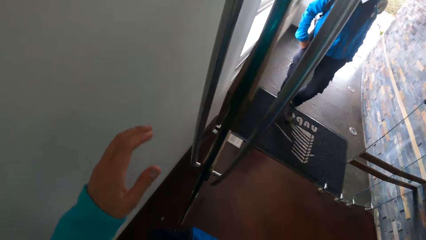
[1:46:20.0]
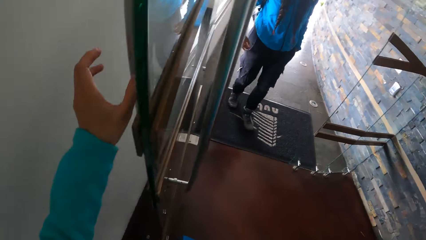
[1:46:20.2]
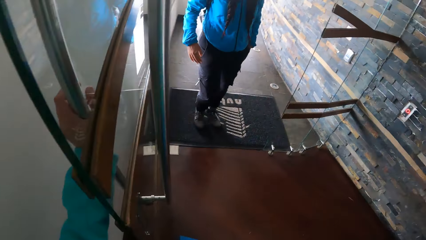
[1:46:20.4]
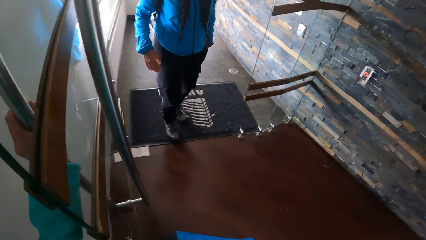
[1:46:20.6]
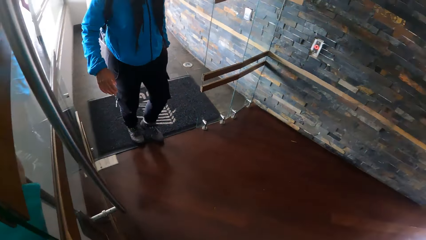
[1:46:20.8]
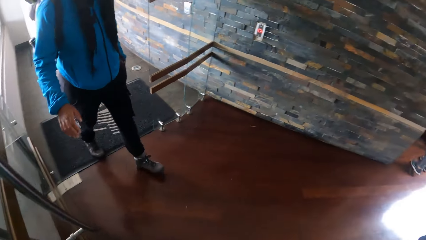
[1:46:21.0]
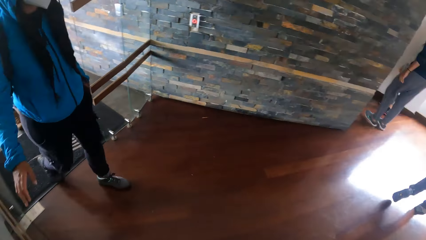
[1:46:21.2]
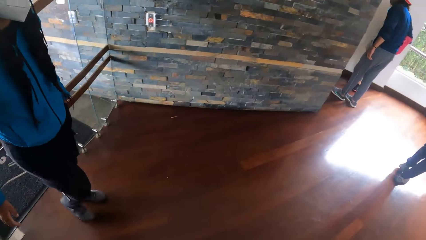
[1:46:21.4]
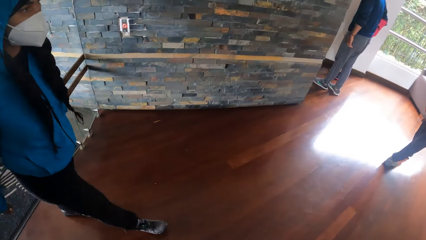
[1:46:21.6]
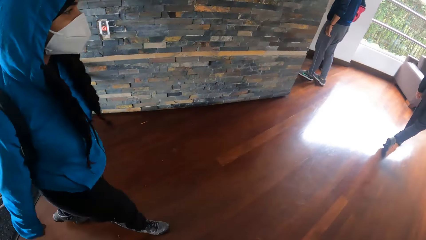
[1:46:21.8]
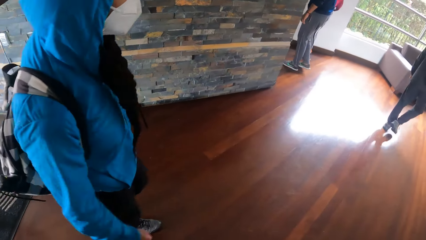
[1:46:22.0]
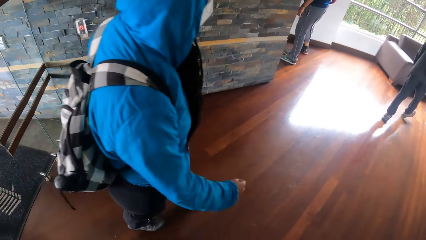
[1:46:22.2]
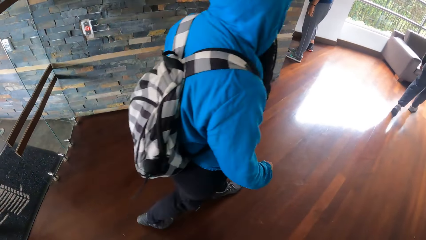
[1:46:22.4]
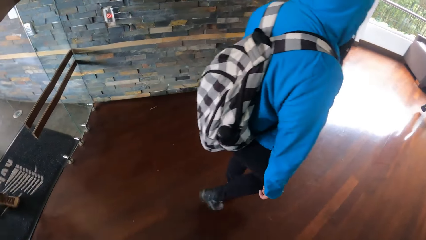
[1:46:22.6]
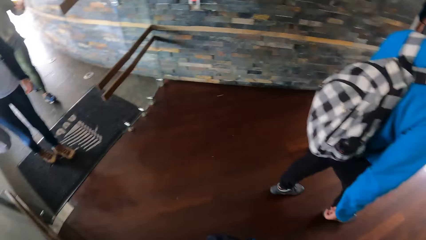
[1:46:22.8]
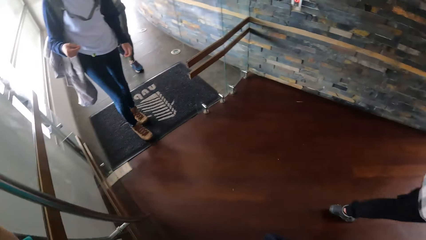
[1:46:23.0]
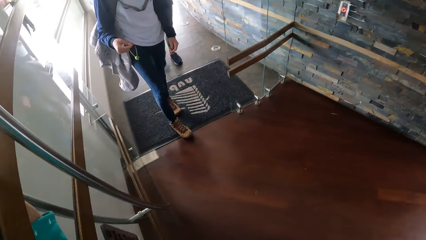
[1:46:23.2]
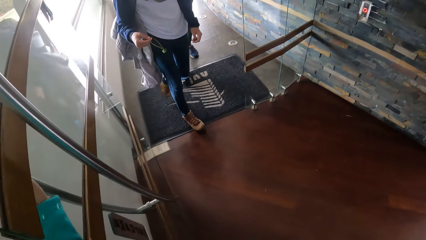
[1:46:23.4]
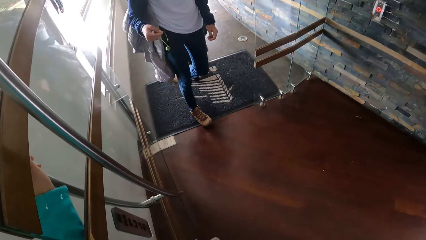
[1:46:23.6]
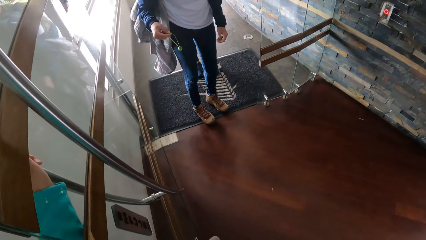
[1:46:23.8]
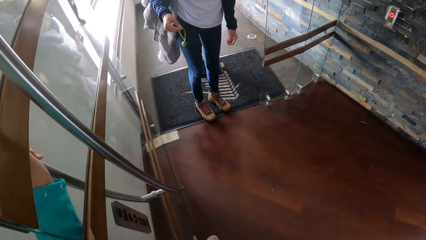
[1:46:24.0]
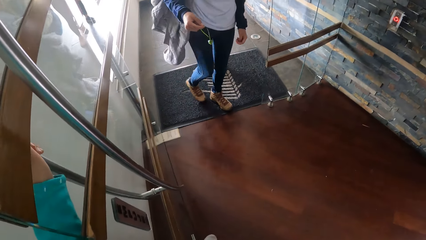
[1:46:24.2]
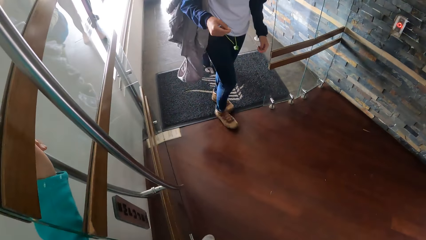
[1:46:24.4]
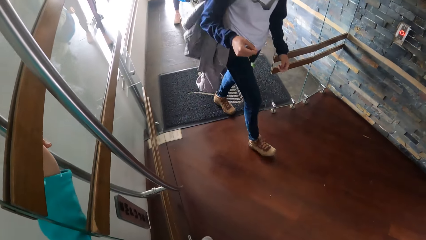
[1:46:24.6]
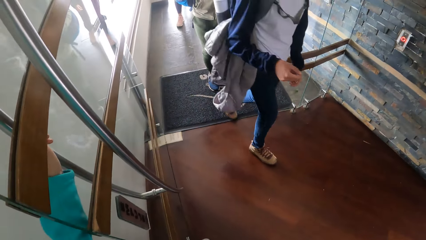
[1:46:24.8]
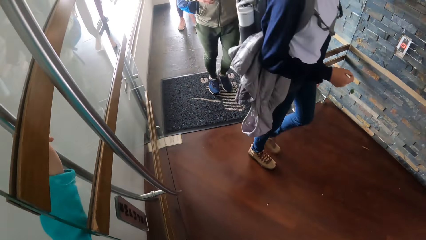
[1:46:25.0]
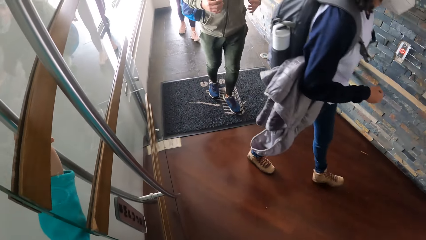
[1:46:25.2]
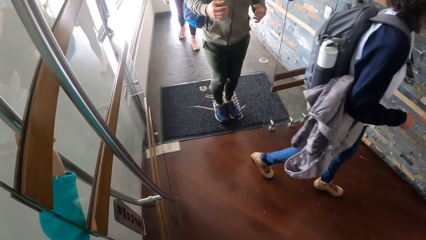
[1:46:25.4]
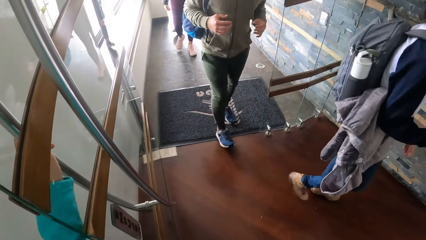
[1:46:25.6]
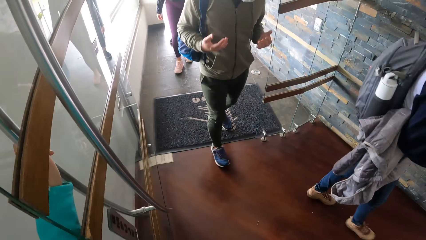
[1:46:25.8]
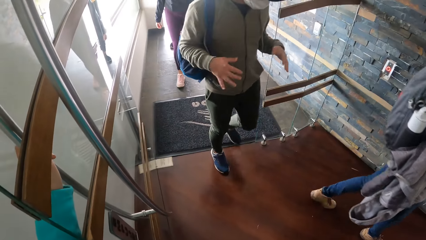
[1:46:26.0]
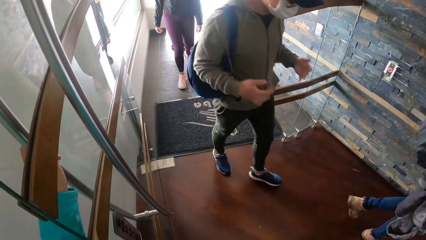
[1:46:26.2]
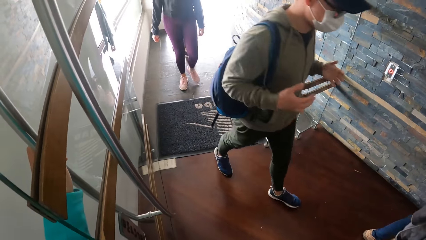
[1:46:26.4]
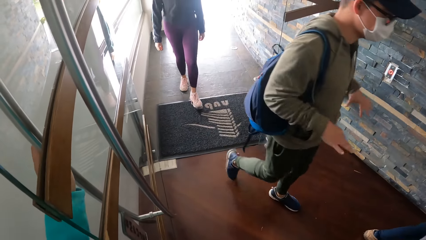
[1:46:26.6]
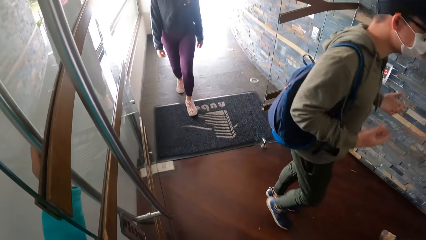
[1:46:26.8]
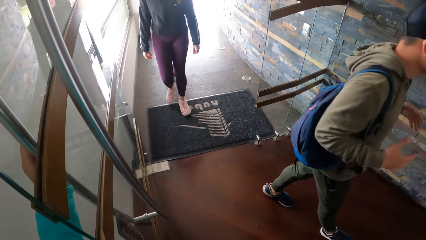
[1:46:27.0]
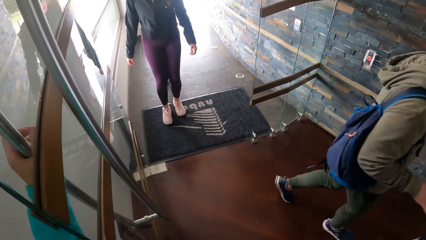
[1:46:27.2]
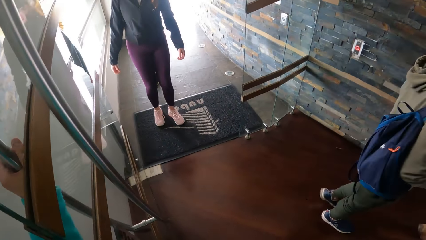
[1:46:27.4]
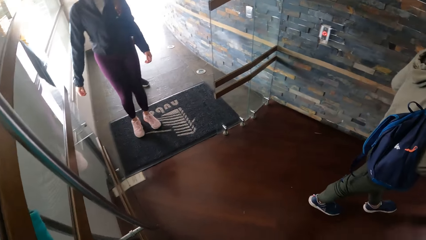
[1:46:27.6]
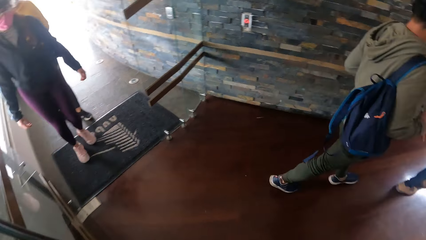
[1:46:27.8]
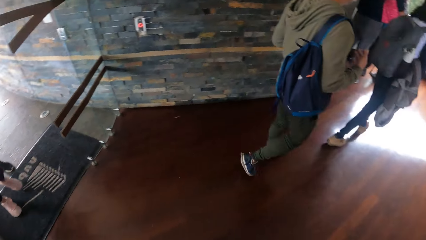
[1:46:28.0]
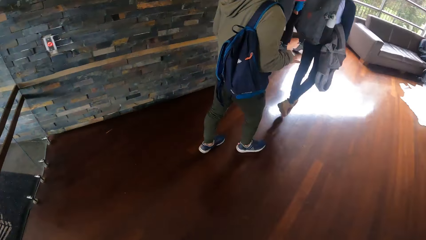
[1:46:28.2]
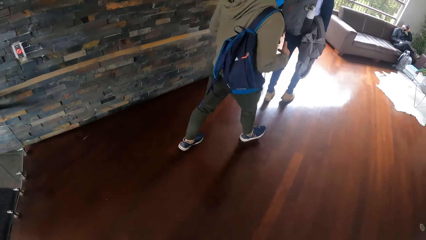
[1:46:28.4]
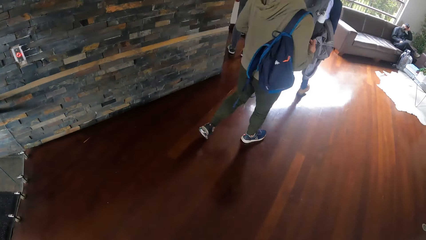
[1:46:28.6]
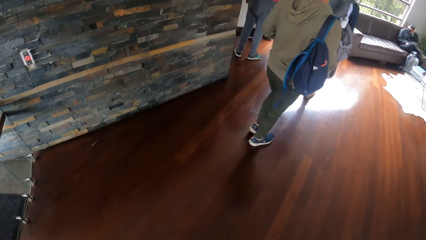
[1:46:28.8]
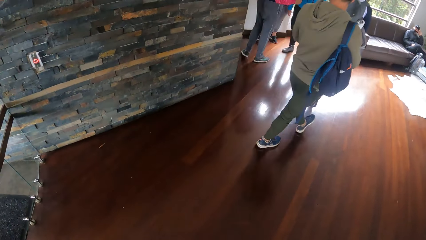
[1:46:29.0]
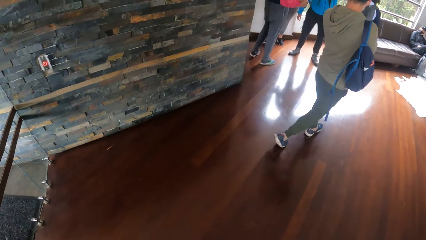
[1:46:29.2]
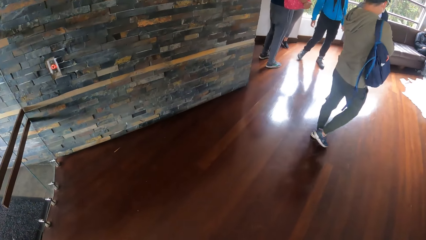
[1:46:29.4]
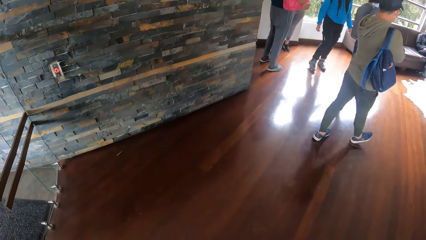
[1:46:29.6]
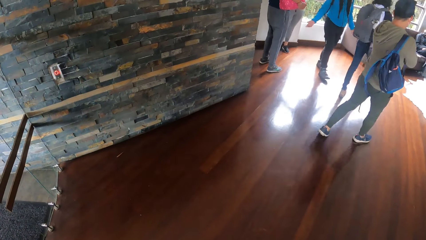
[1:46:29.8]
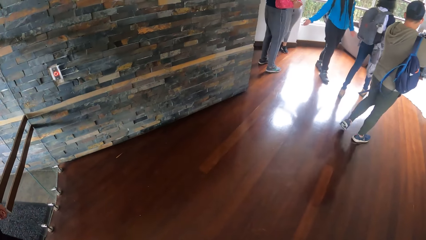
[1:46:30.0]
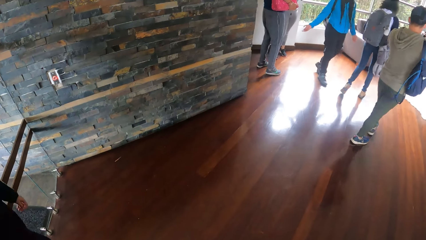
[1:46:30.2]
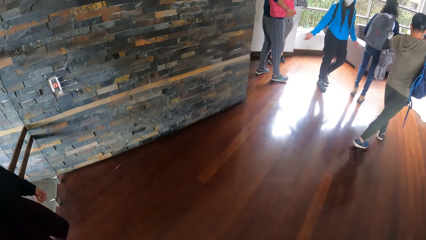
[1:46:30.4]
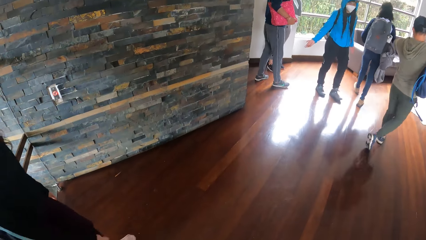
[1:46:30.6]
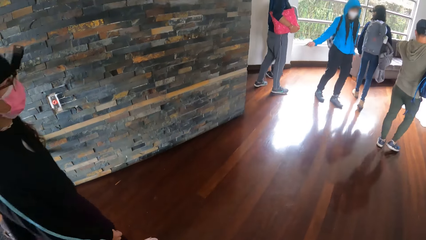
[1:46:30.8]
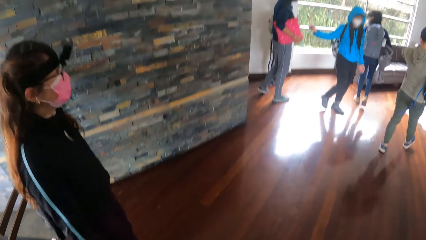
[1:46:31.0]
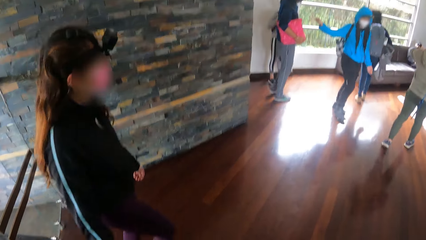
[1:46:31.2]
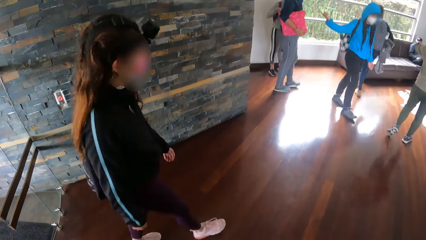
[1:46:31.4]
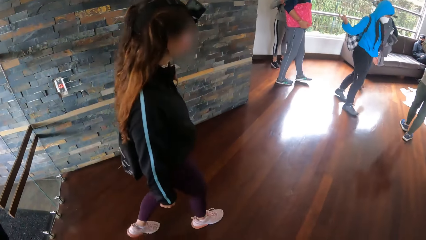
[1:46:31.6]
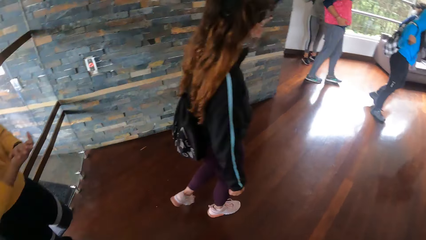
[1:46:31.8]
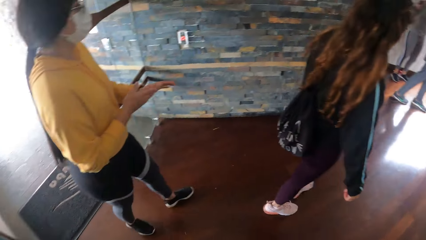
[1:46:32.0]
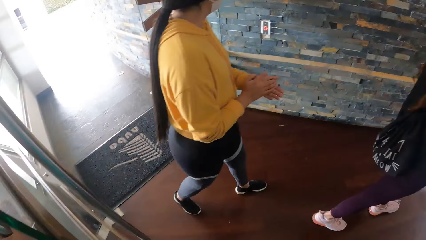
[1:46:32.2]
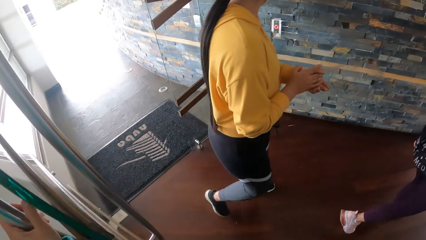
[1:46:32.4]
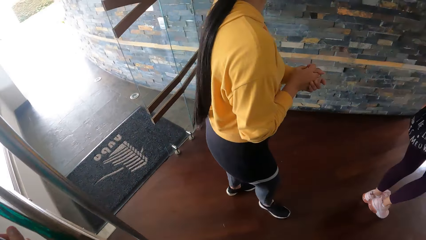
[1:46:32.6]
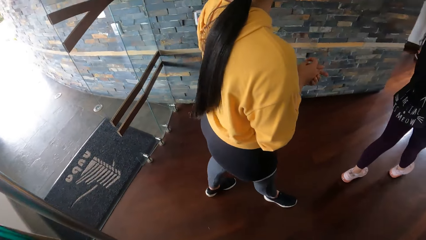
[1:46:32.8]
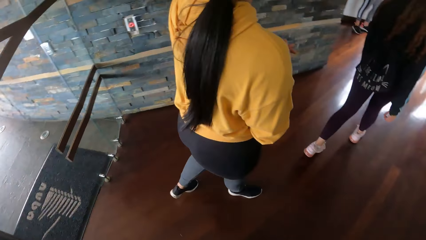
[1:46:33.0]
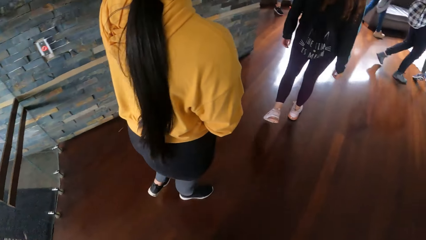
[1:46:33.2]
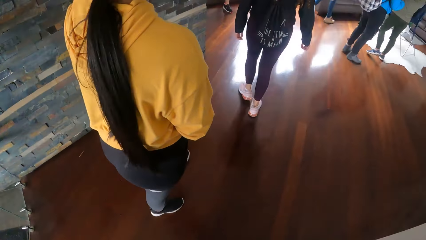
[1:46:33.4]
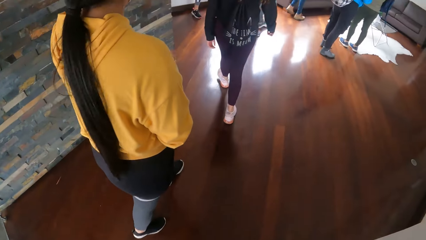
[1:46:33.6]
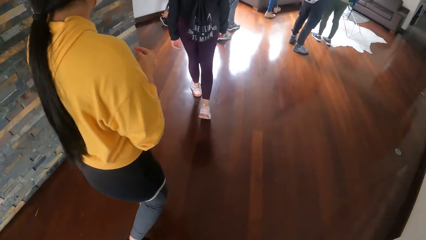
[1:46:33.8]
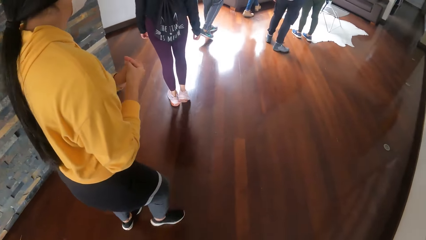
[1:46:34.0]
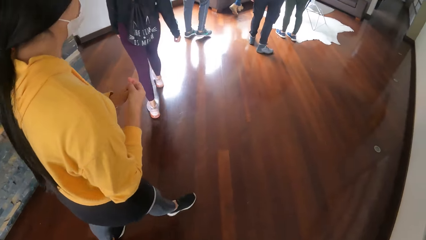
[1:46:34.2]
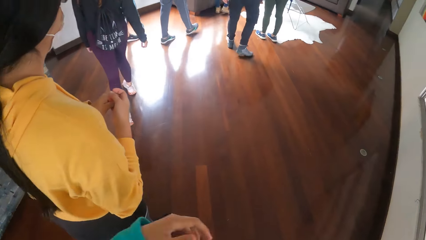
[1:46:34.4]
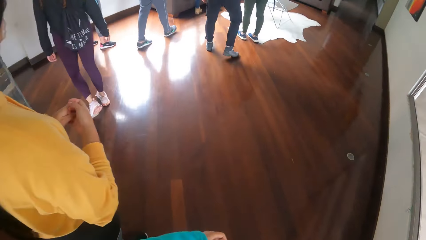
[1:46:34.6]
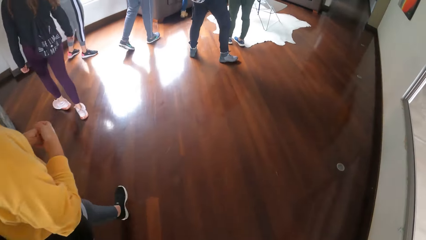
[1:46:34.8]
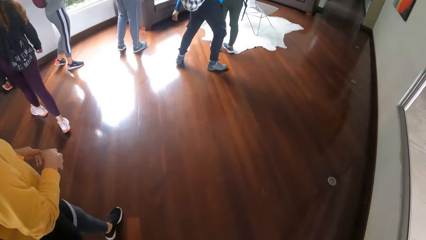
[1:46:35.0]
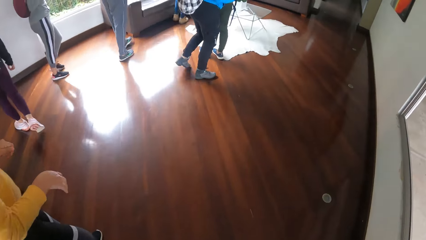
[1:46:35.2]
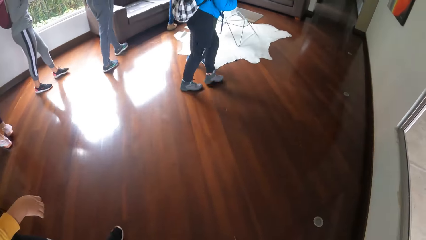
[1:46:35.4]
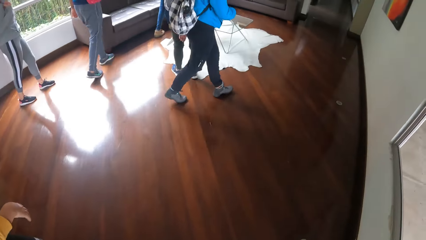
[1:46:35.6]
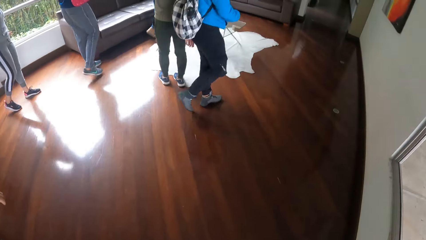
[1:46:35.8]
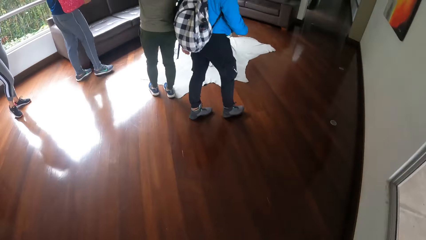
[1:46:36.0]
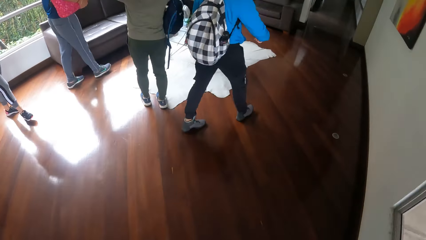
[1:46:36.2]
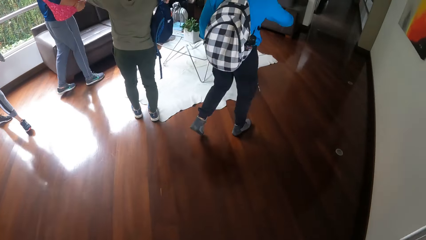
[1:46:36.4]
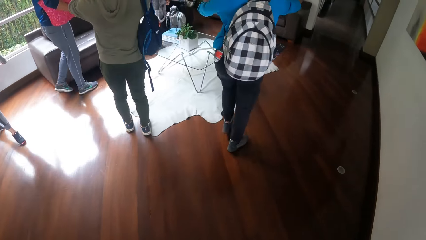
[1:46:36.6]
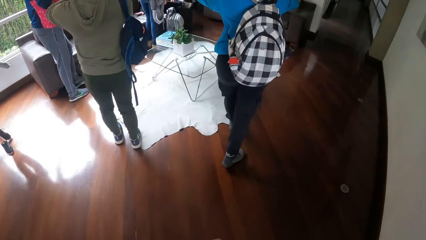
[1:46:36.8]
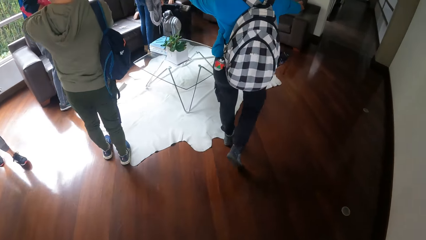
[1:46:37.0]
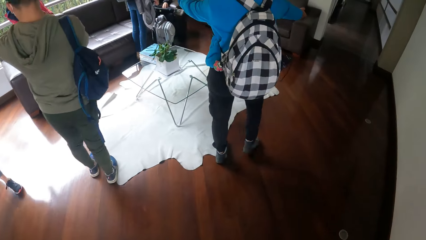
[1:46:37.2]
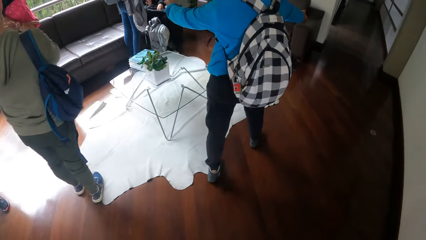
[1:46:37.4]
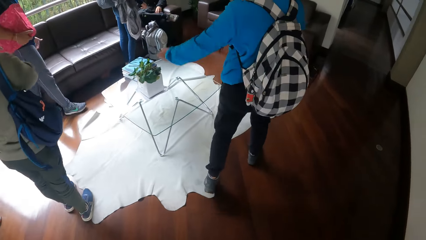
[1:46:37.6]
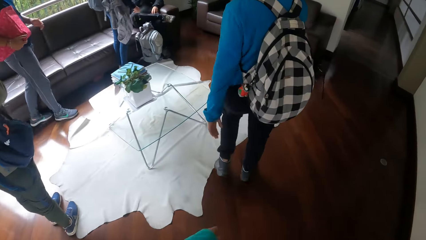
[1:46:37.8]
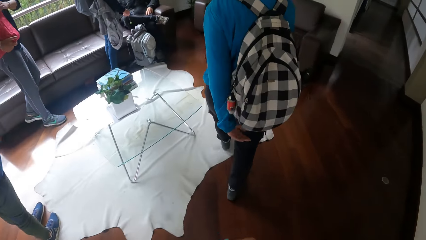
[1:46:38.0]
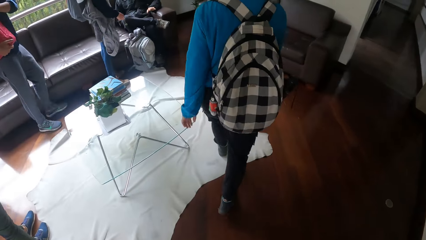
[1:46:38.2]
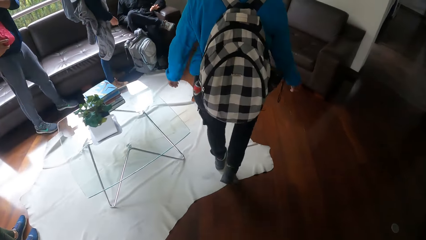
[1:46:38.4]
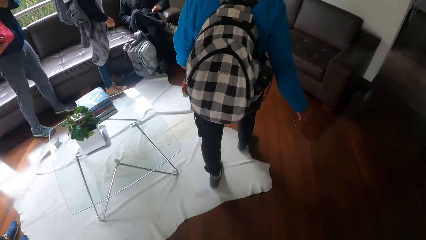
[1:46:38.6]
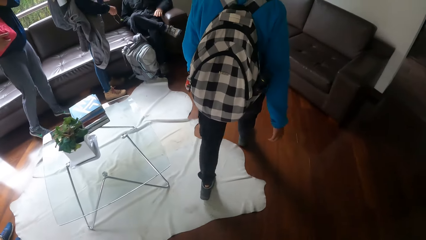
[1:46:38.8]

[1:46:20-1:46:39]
The woman walks past the camera wearer. The camera wearer holds the door and looks around. Another woman walks past the camera wearer. The man walks past the camera wearer. The man gesticulates with both hands. Another woman walks past the camera wearer. Another woman walks past the camera wearer. The camera wearer walks in the house.
